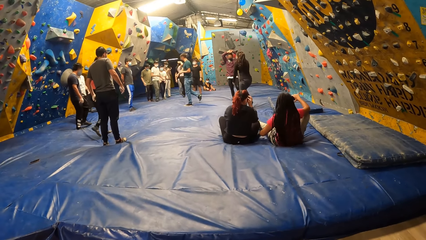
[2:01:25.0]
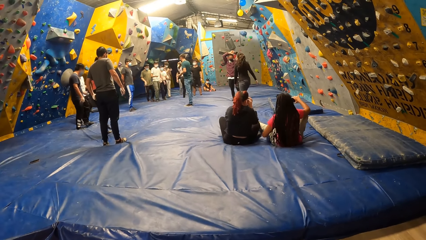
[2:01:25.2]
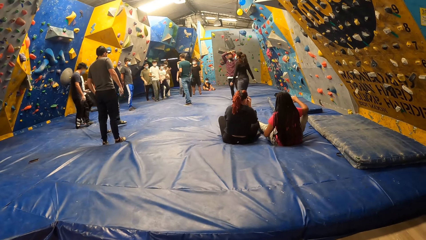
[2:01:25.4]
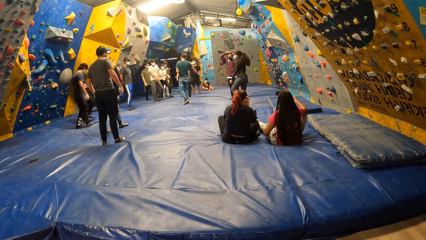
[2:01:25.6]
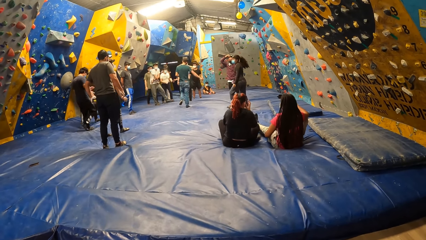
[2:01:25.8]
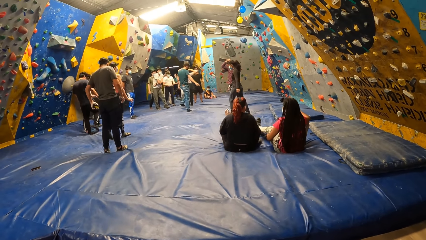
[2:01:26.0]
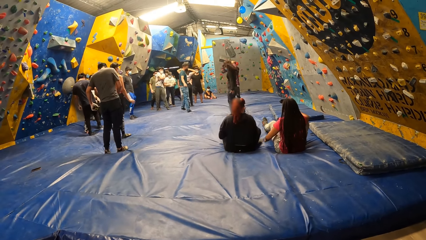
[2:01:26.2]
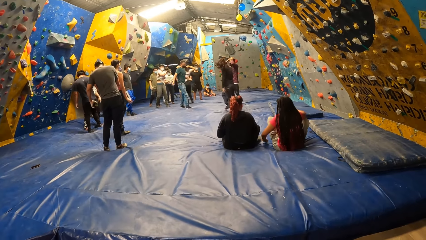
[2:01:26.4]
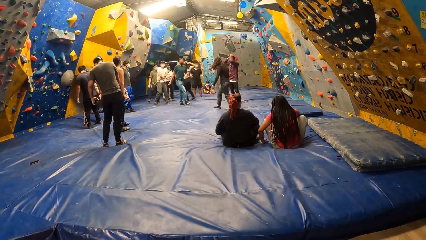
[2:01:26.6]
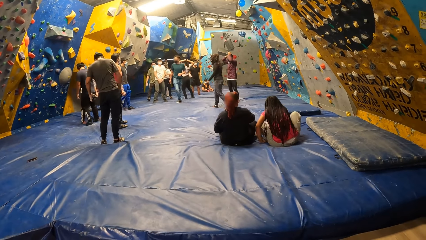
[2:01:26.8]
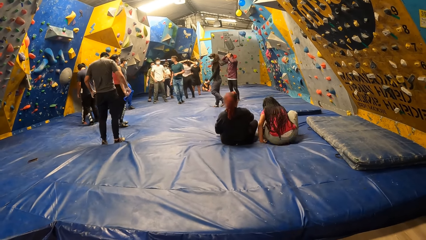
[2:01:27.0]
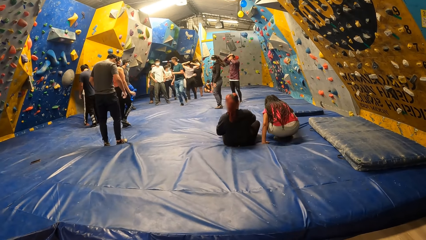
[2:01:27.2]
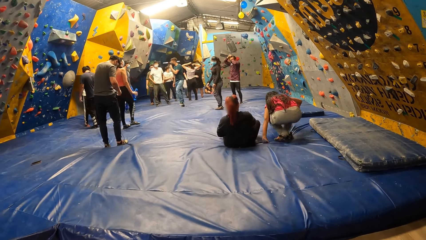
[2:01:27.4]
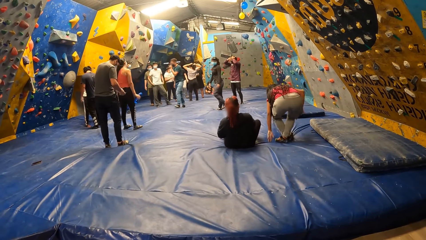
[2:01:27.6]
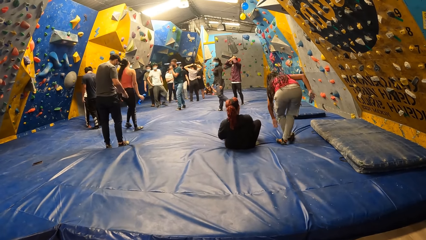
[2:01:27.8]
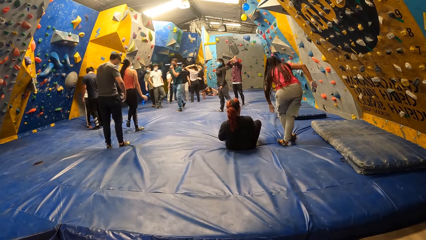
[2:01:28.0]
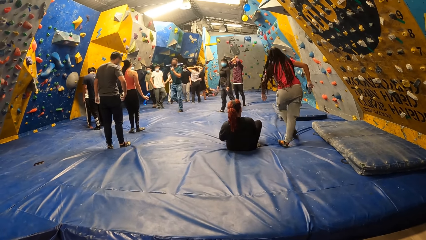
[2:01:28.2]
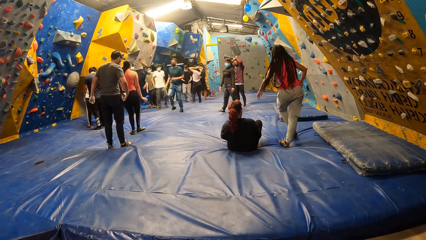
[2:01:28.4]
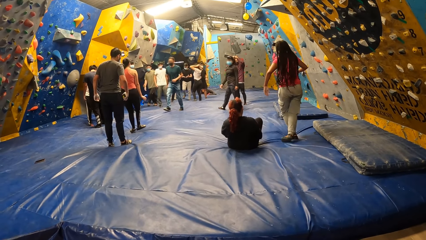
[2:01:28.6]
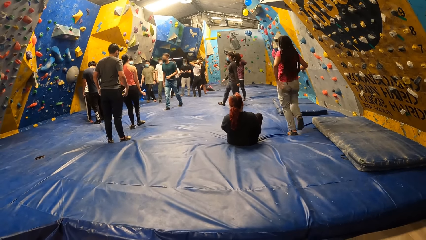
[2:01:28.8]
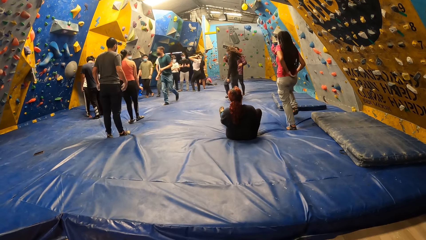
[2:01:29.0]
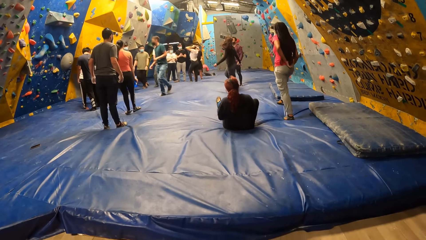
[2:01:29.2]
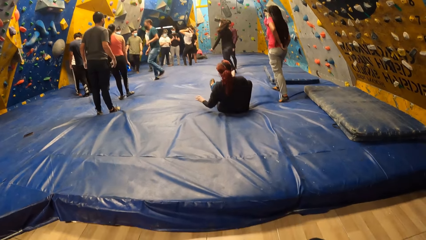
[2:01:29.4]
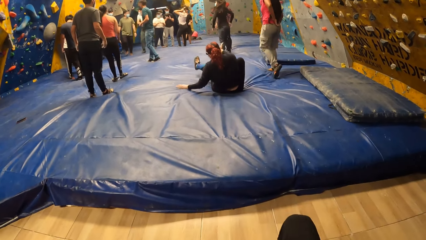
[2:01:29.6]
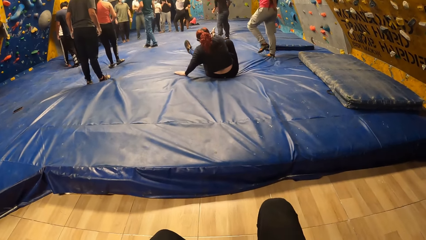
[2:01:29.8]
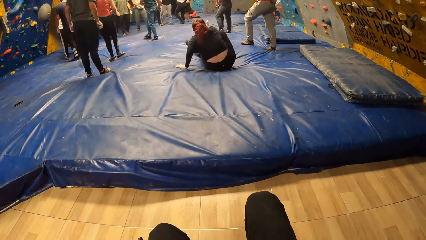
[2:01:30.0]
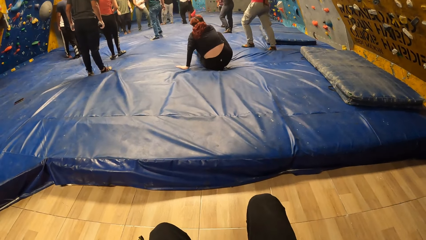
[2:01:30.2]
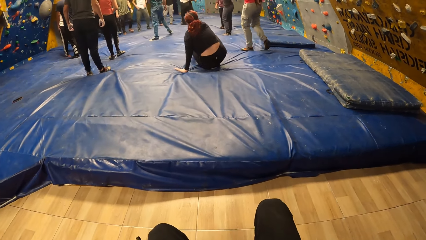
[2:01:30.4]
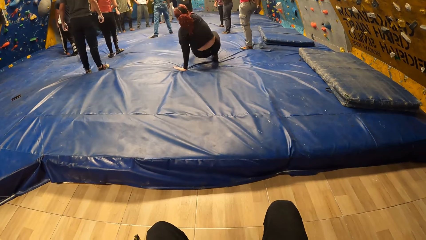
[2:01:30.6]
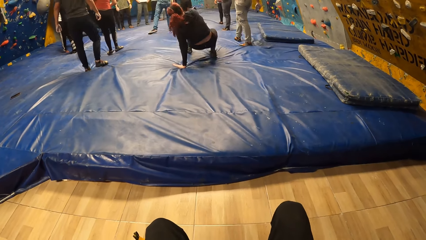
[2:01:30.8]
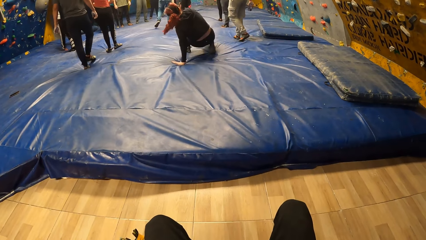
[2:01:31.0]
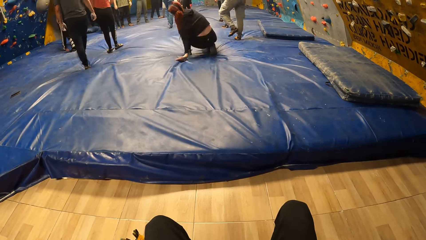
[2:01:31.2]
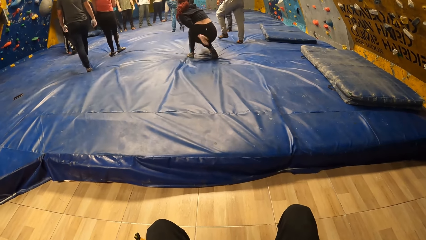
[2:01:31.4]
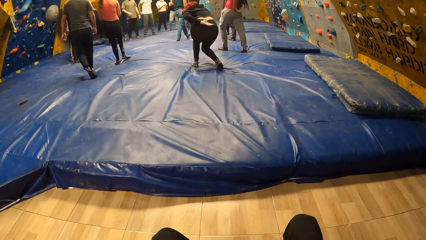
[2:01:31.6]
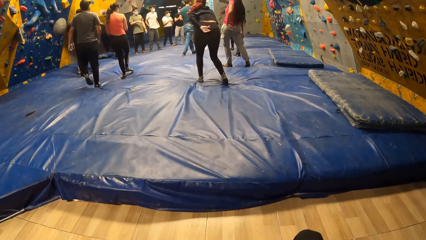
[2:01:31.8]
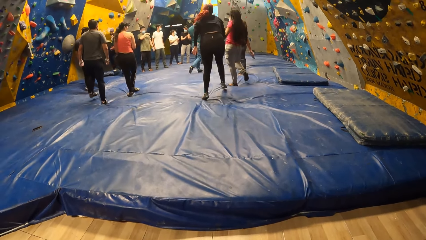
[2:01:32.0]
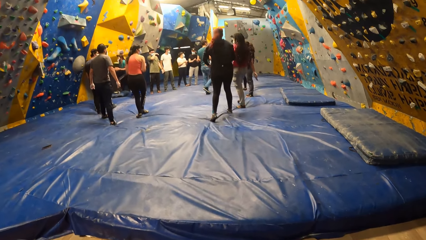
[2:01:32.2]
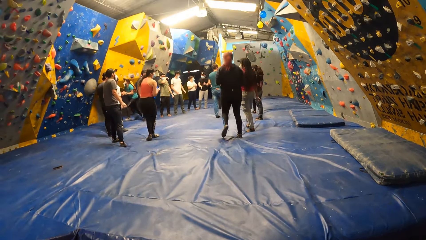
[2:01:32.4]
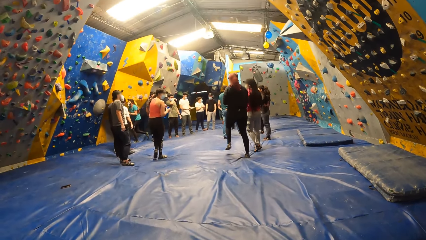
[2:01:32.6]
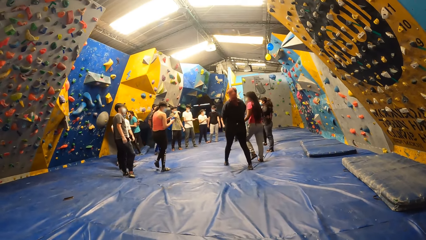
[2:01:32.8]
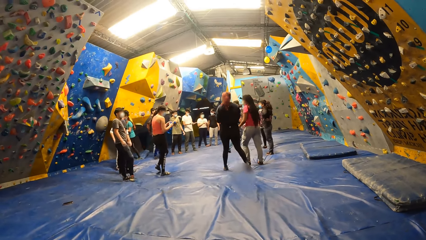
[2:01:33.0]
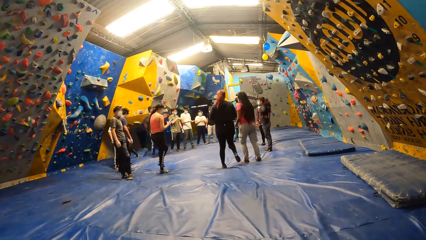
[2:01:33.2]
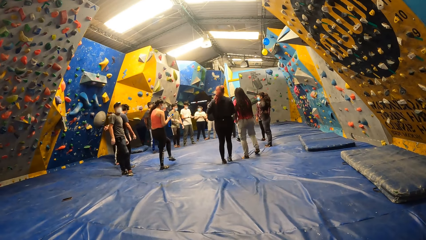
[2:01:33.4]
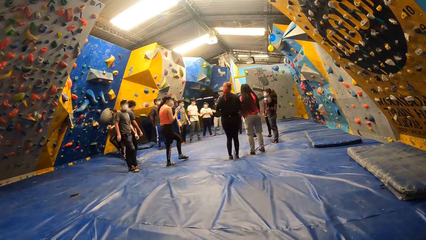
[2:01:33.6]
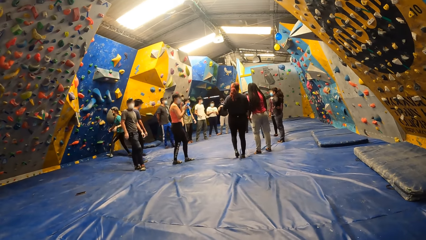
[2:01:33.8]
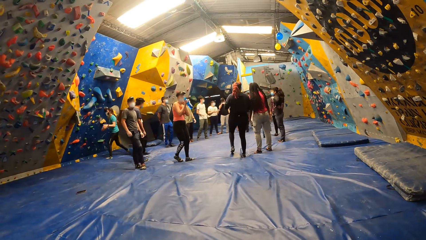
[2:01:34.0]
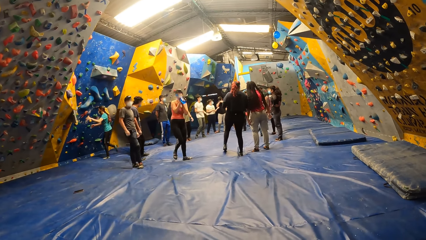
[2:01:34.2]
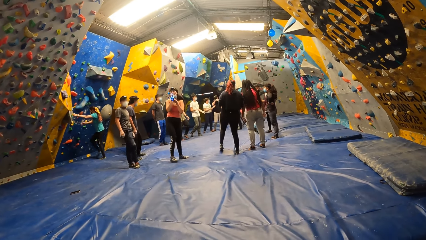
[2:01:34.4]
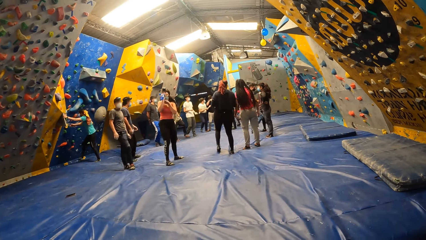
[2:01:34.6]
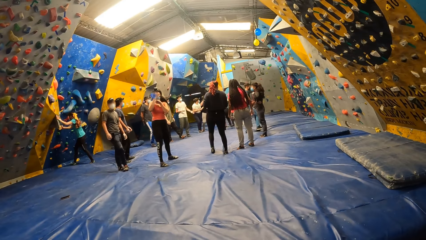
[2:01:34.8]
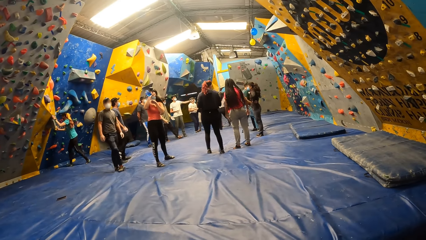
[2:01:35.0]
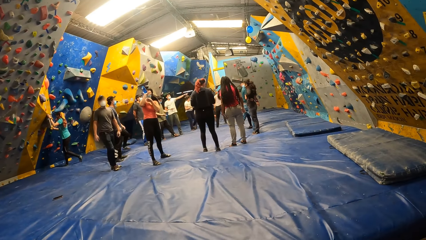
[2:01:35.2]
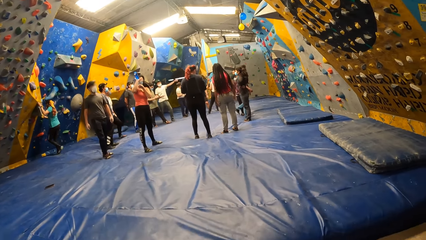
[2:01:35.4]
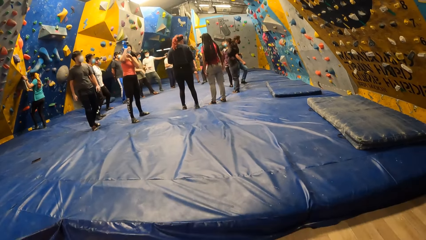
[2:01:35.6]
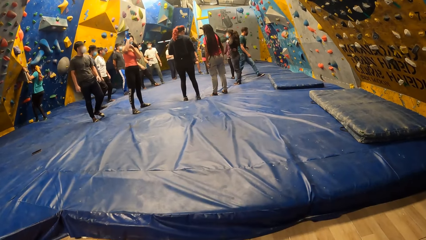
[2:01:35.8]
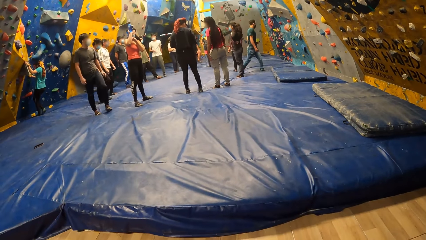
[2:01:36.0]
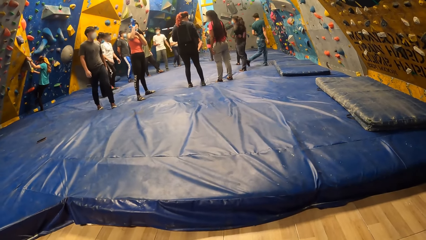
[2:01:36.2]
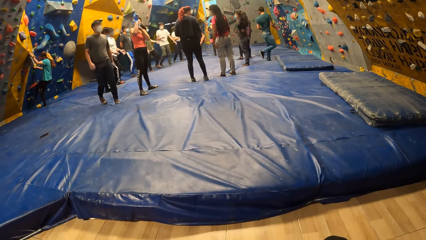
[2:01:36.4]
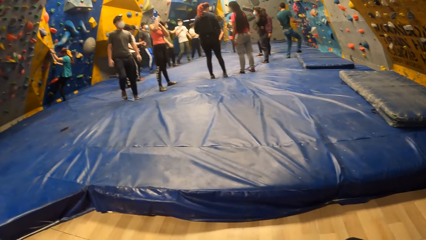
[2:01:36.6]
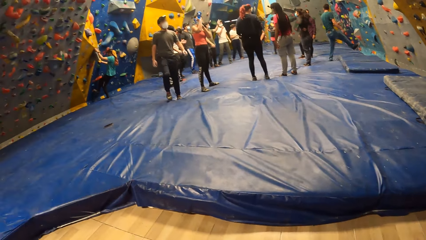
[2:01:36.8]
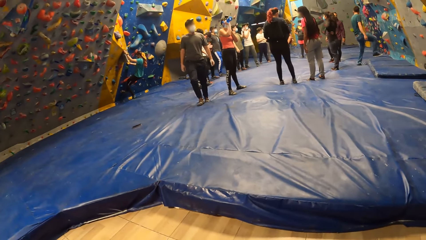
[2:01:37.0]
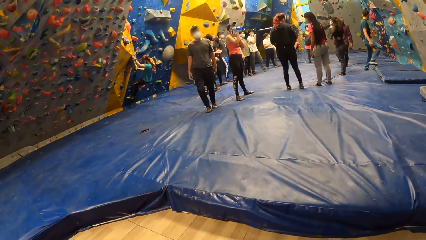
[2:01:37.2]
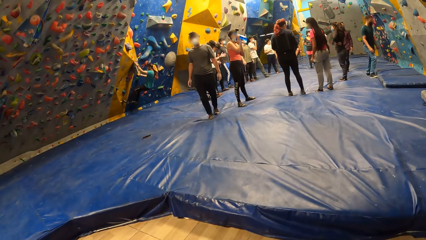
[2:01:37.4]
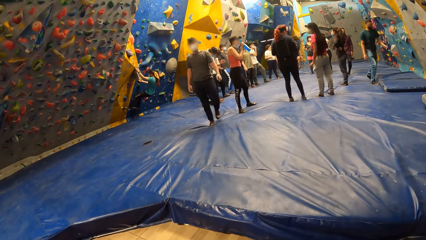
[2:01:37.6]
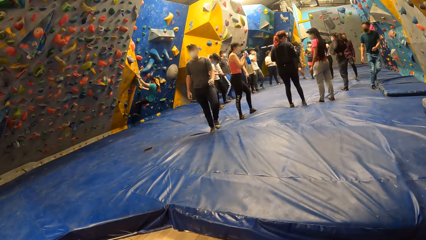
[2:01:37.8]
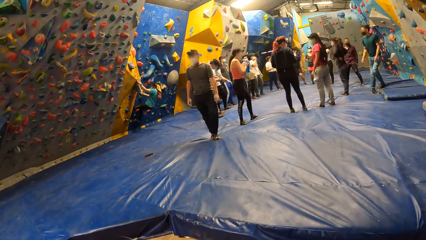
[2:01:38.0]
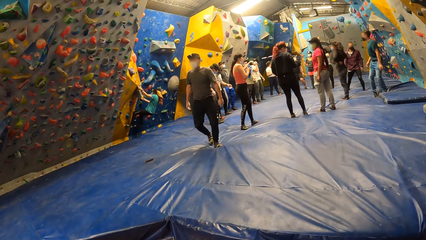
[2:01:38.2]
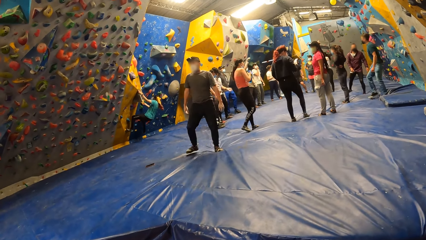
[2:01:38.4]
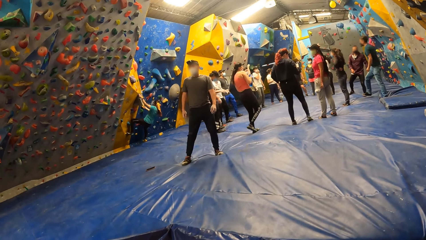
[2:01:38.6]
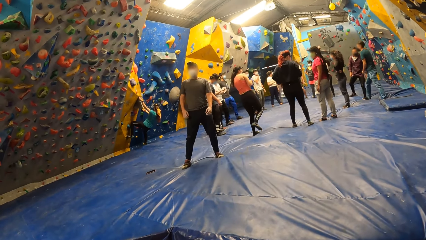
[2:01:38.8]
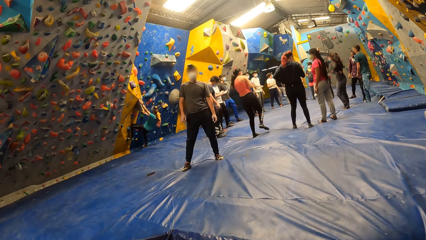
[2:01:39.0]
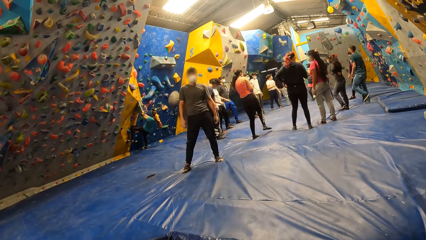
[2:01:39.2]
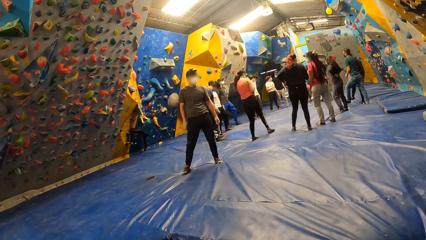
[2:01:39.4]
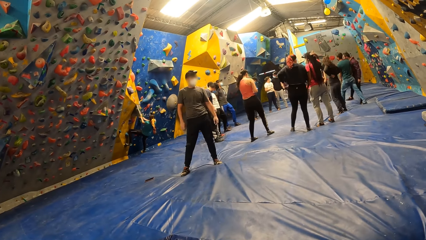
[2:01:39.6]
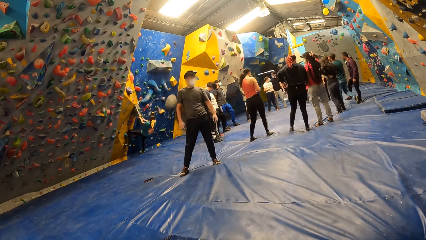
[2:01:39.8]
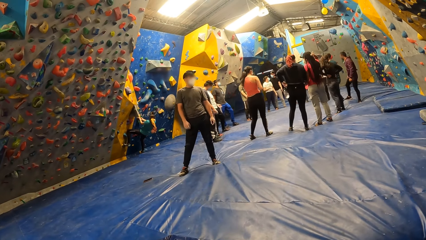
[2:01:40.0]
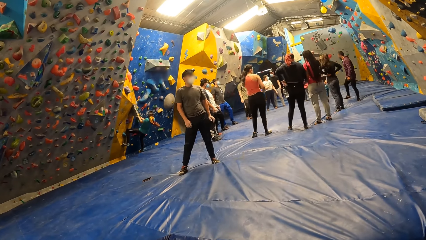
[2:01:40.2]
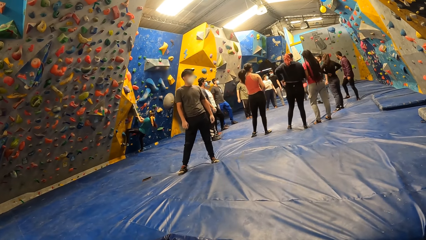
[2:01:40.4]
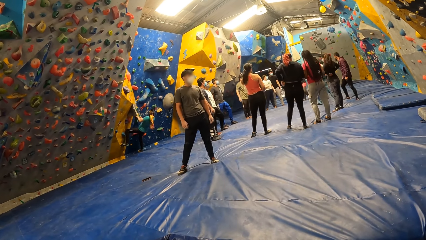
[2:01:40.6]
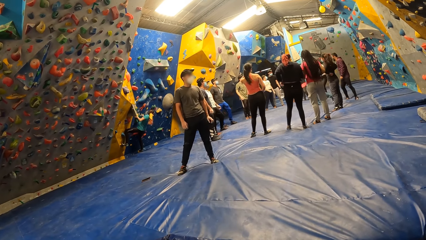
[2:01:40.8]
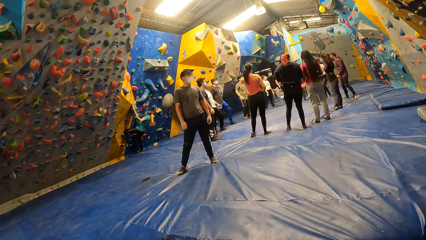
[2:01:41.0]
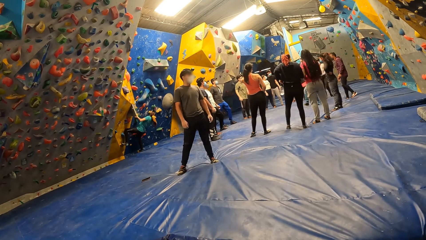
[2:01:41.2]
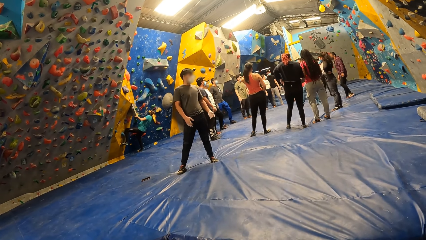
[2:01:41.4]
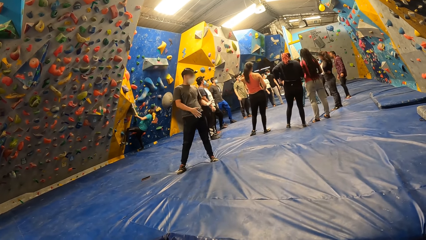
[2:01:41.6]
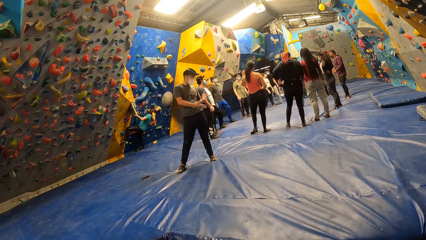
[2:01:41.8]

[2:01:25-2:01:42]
A lady walks around a room. Another lady stands up from the floor. A third lady stands up from the floor. The second lady walks around a room. A woman flips the cover of the water bottle with her left hand. Someone walks around a room. The woman drinks water from the water bottle. Another woman holds the bouldering hold with her left hand. She holds the bouldering hold with her right hand. The camera wearer looks around a room. The second woman places her right leg on a bouldering hold. She places her left leg on a bouldering hold. She climbs the bouldering wall. A man interacts with the camera wearer.
